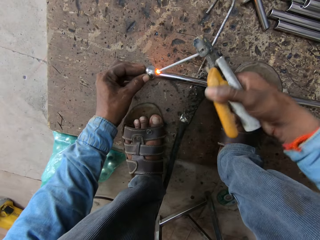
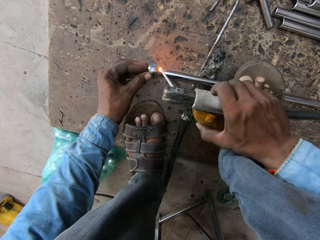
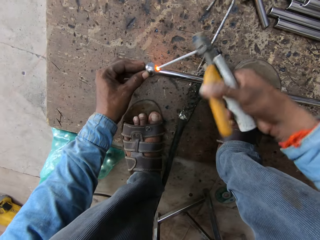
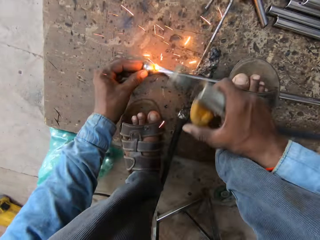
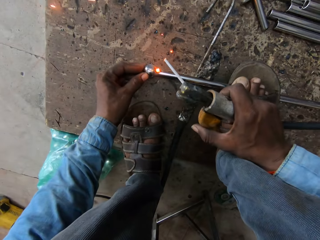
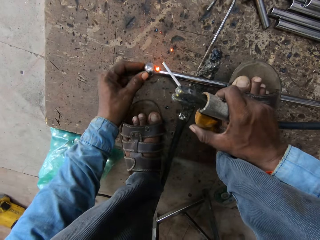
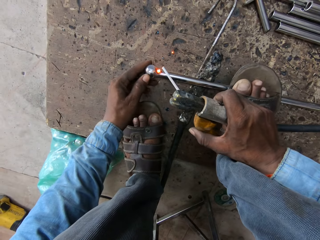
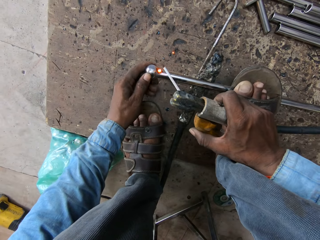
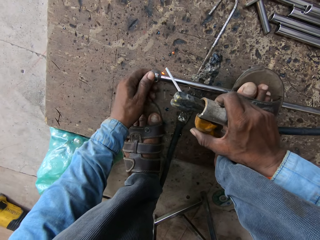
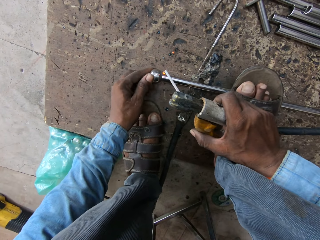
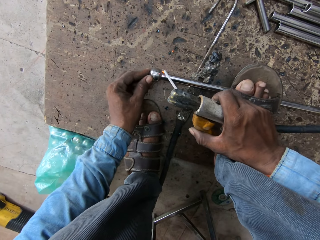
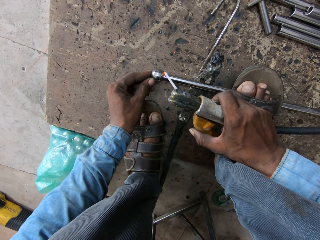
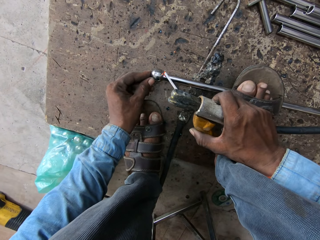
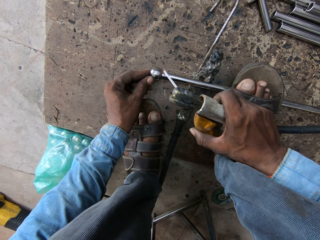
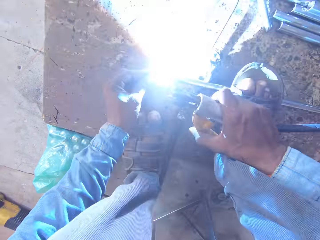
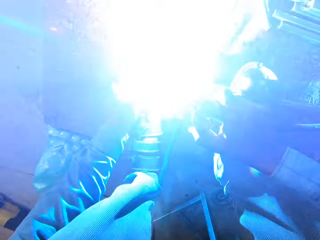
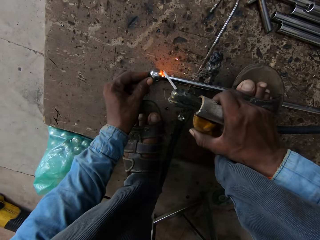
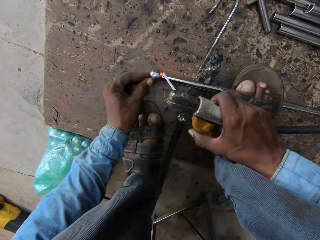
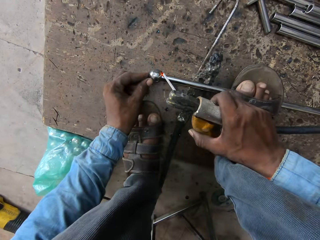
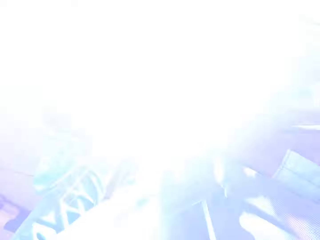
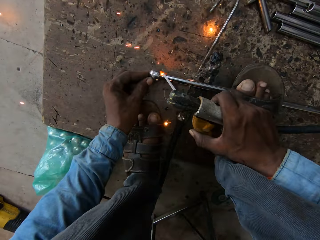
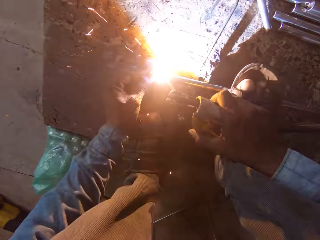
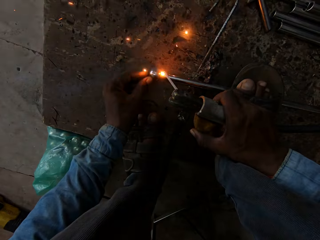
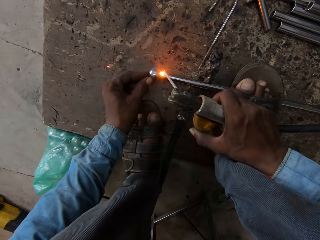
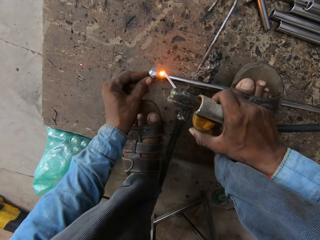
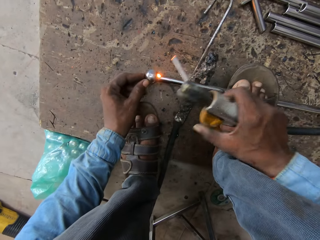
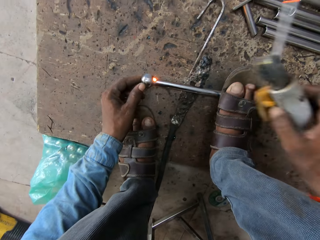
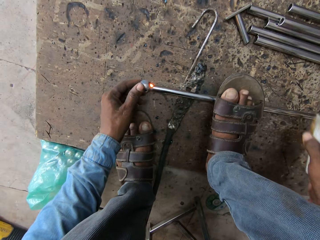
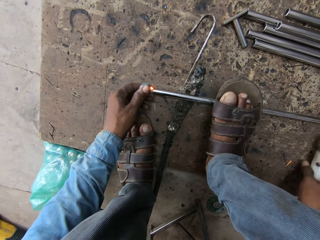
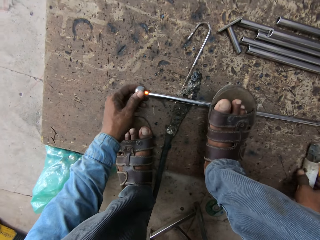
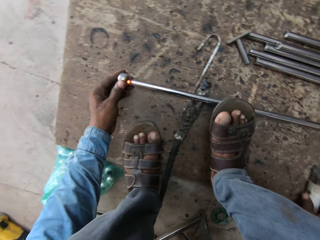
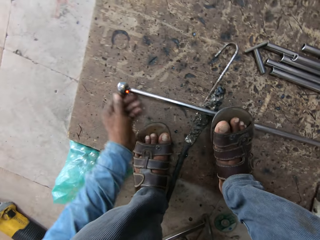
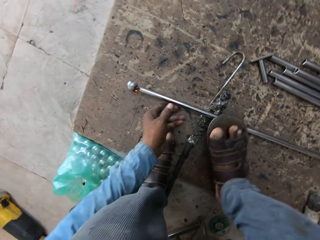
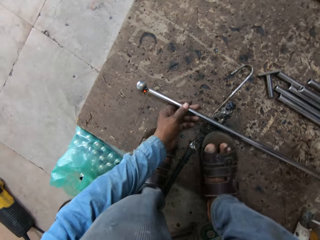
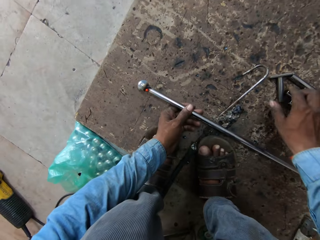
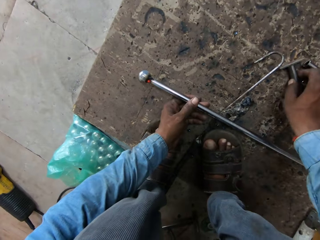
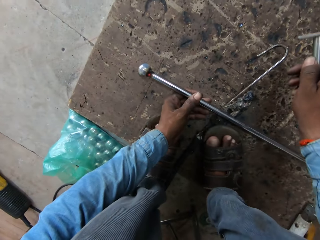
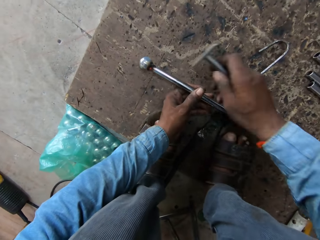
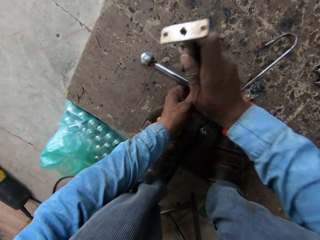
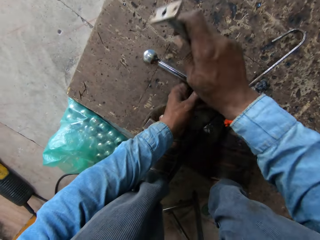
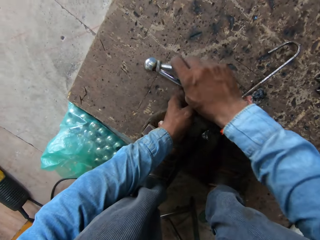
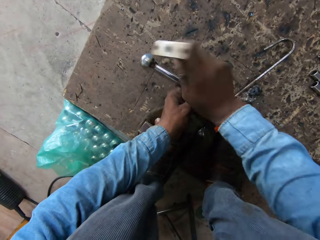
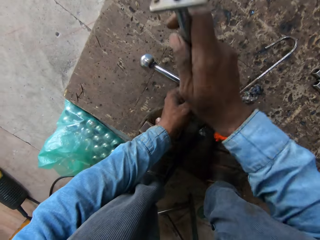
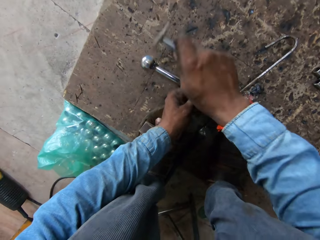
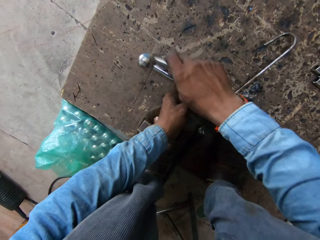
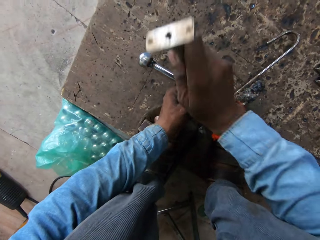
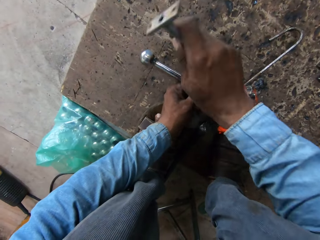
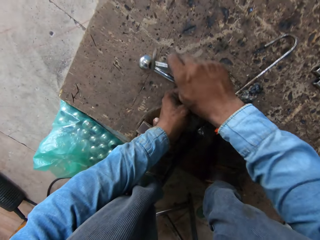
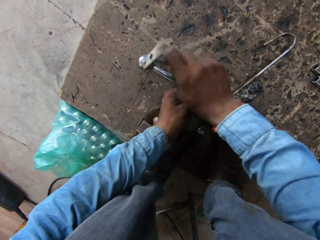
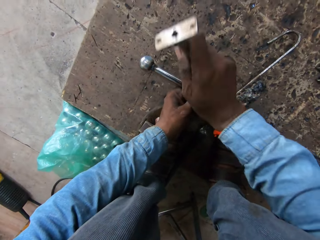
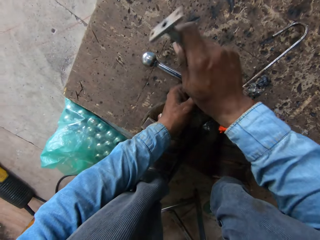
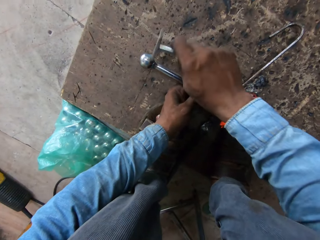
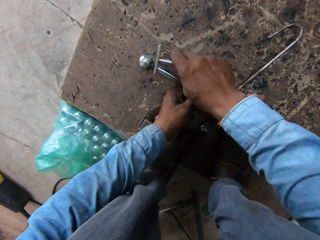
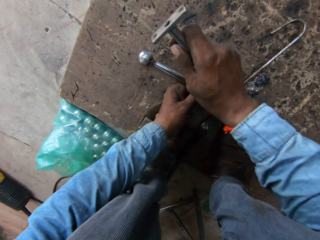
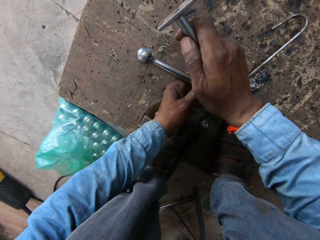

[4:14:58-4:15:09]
The camera wearer puts the machine. They move the metal. They pick up the metal. They hit the tip of the iron rod with something.

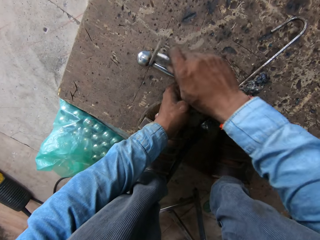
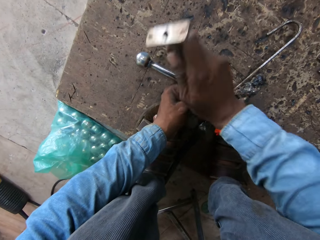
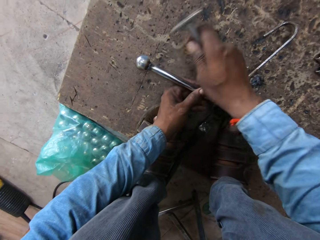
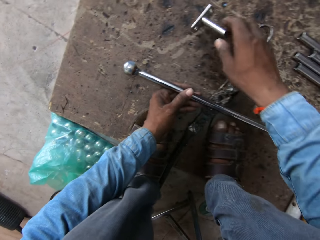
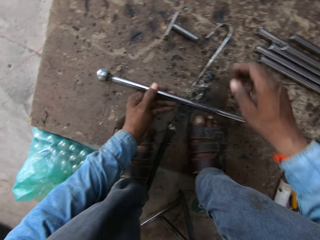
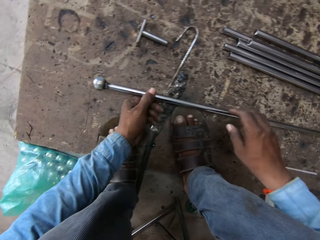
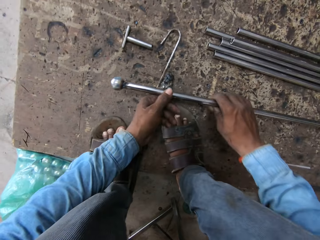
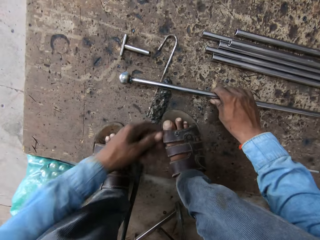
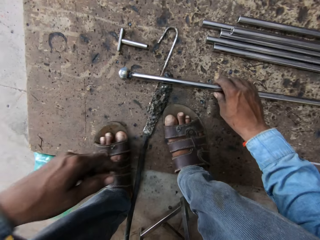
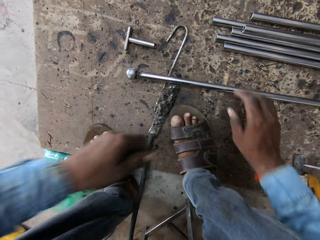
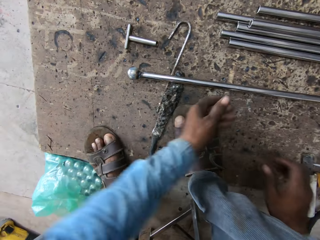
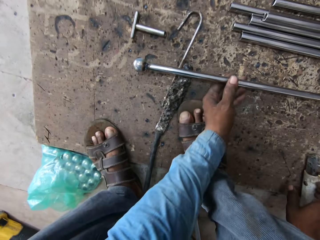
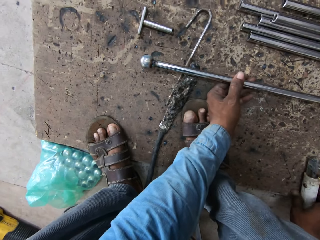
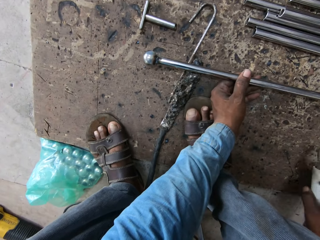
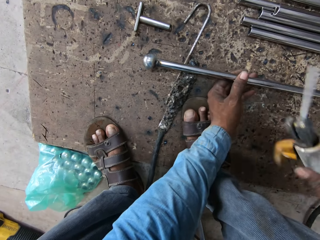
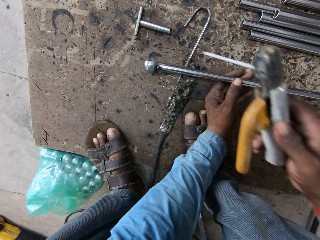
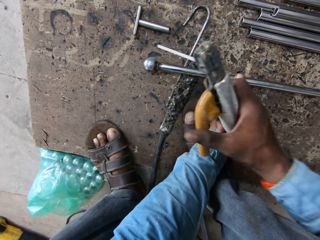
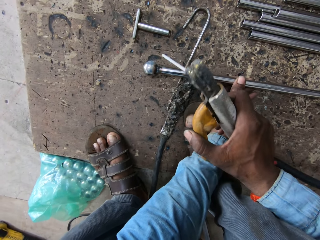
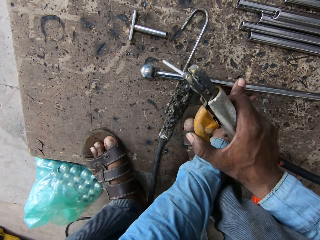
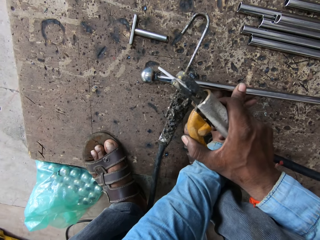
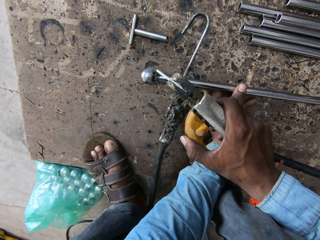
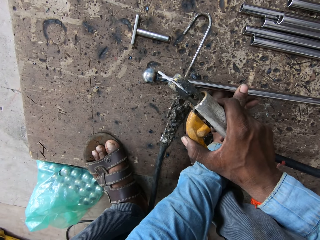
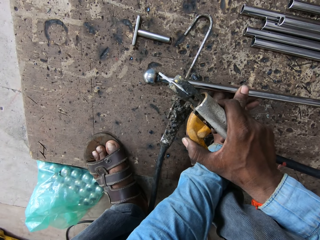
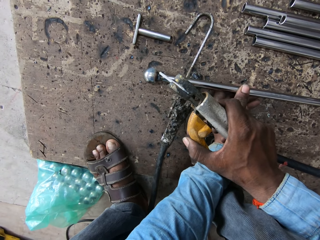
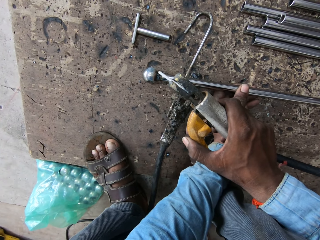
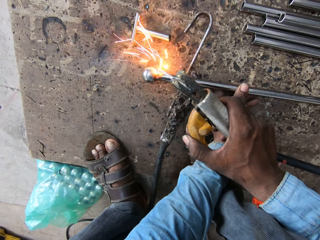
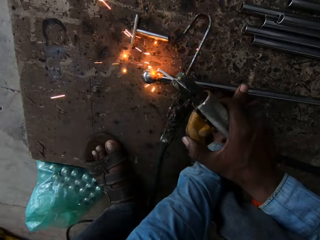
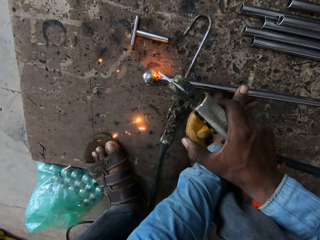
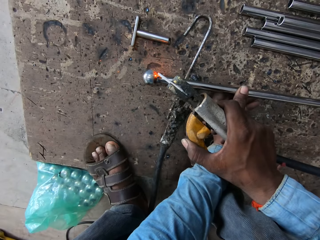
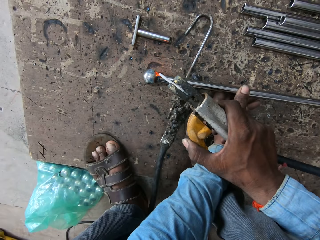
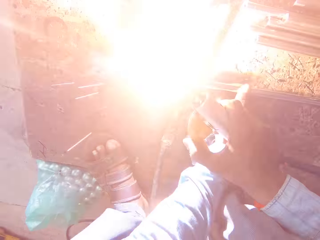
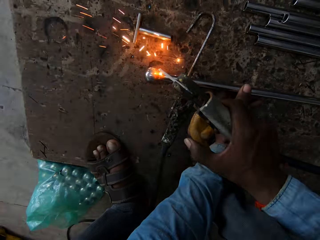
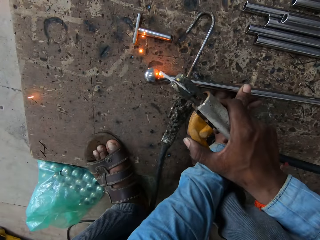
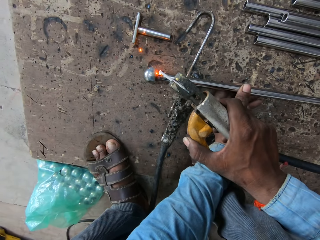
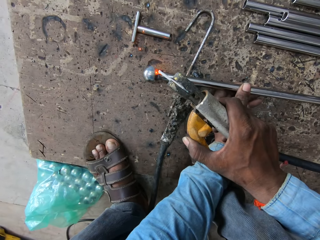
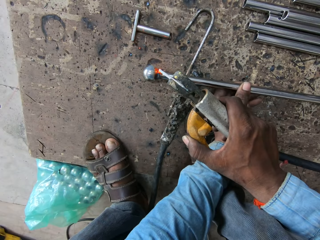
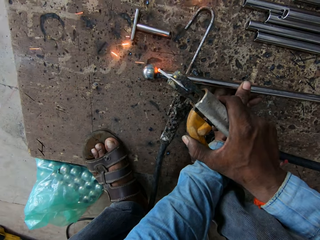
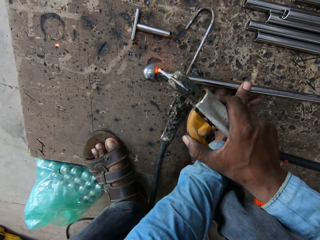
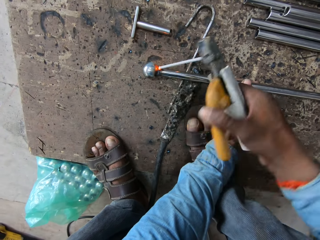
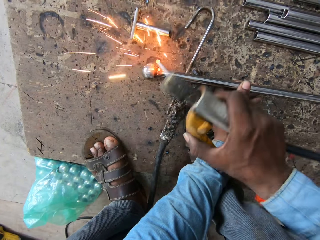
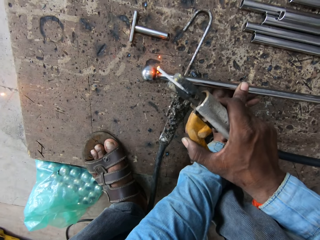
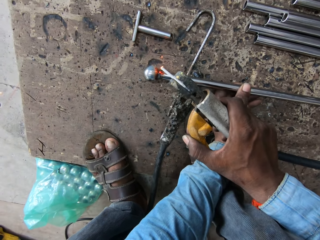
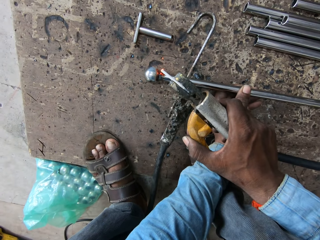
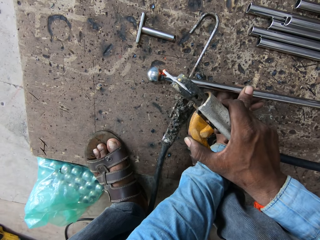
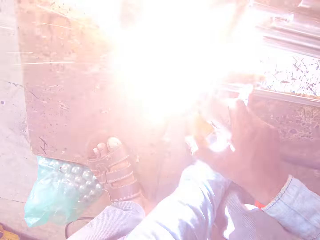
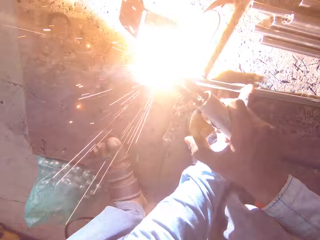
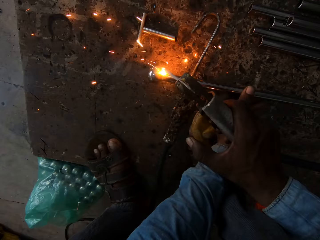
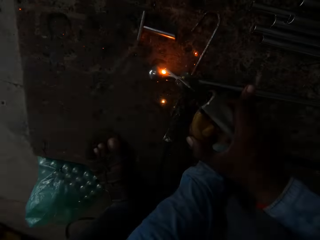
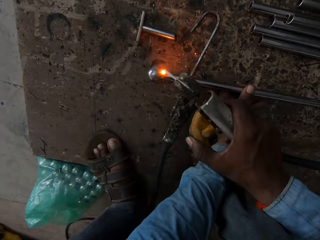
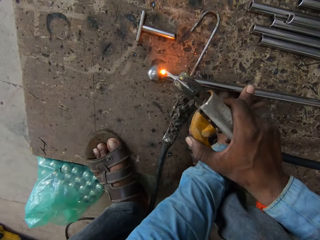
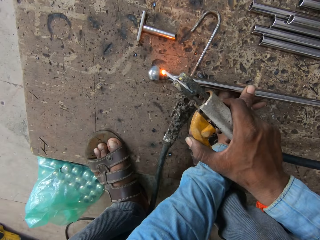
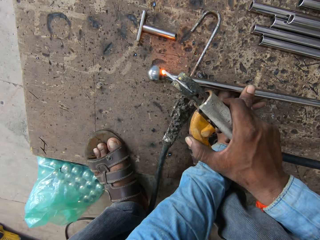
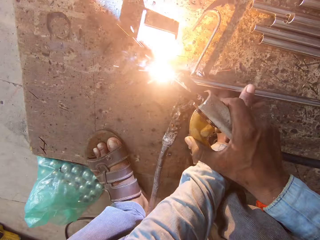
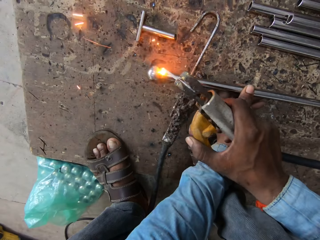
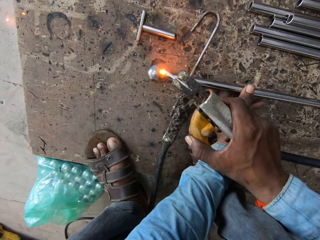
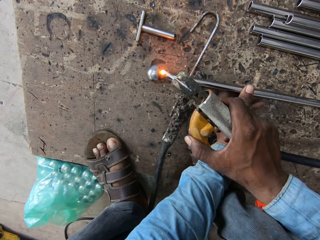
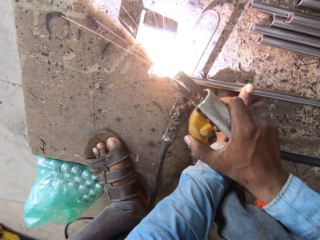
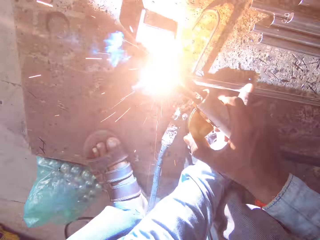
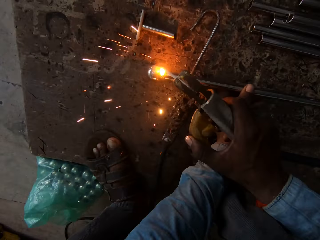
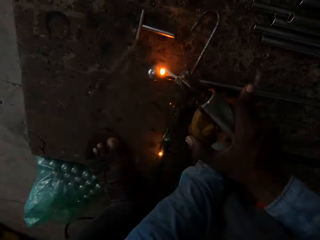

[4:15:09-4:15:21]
The camera wearer puts the metal down. They pick up the welder. They weld the iron rod.
